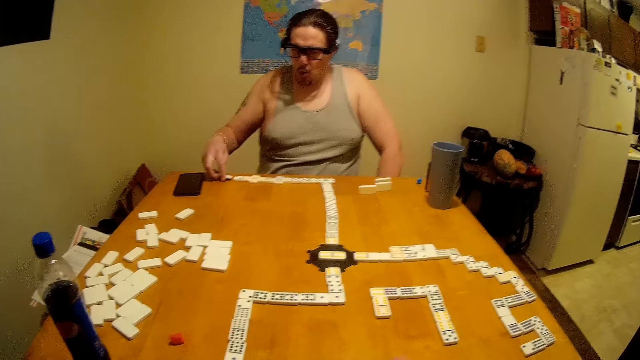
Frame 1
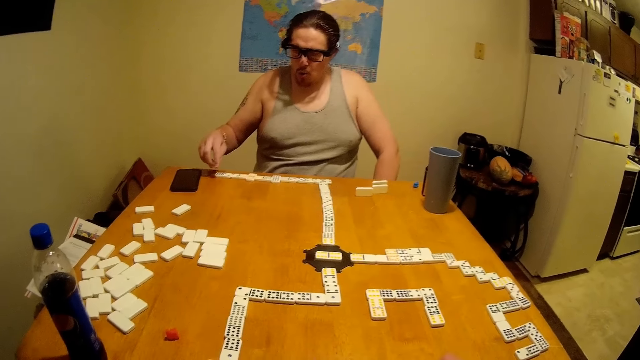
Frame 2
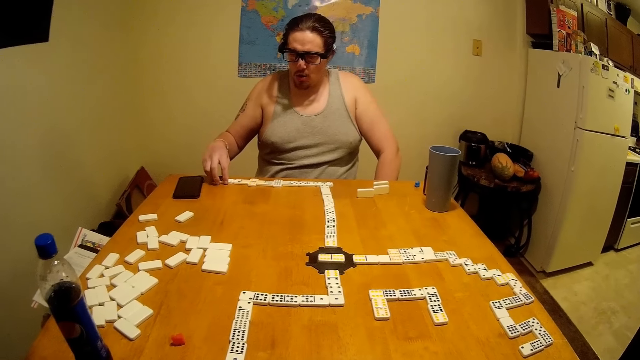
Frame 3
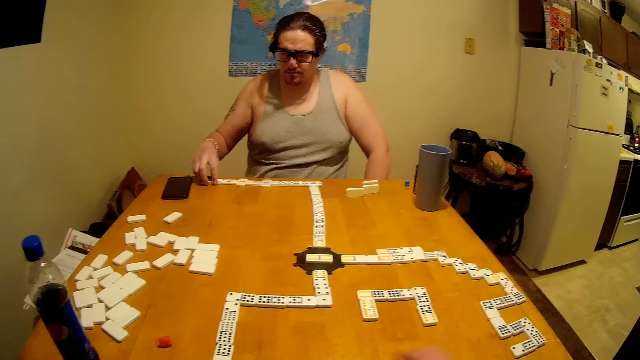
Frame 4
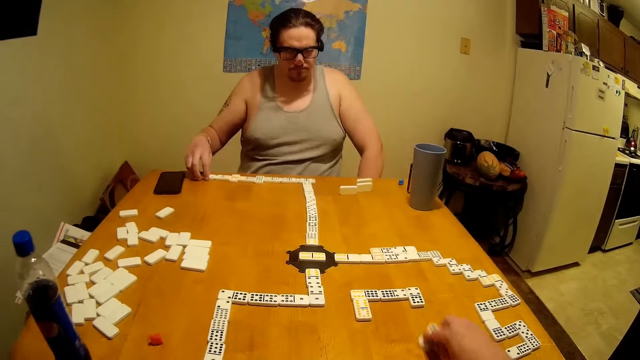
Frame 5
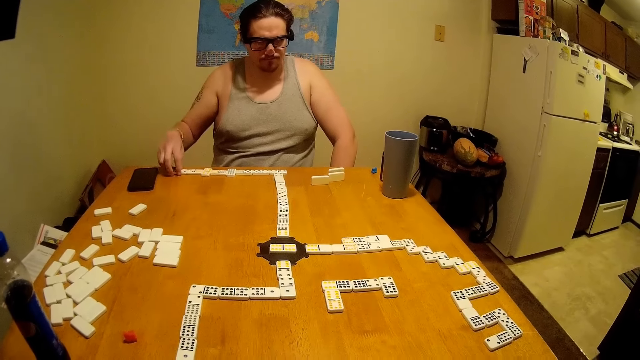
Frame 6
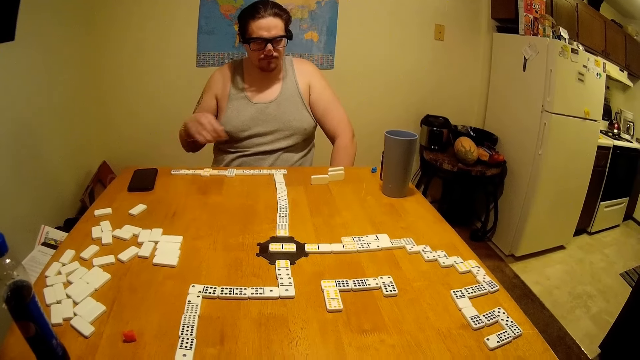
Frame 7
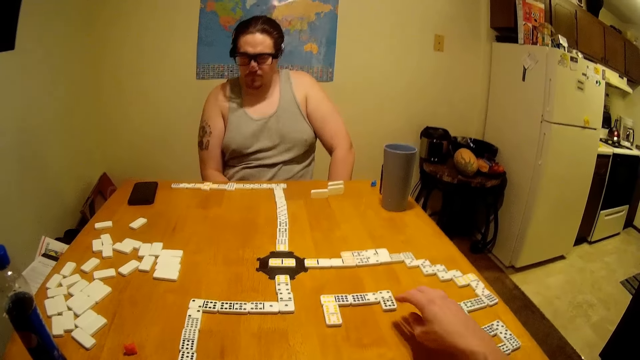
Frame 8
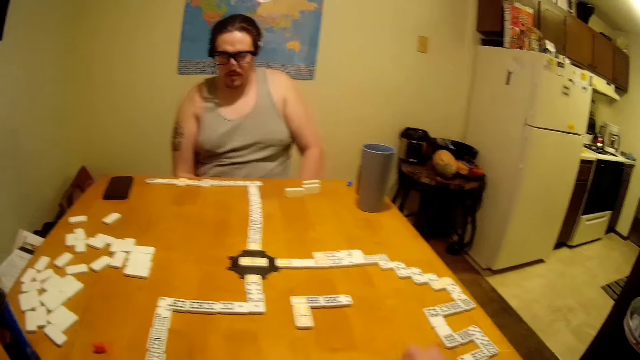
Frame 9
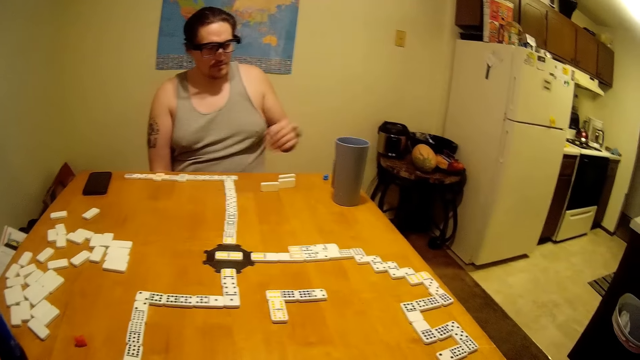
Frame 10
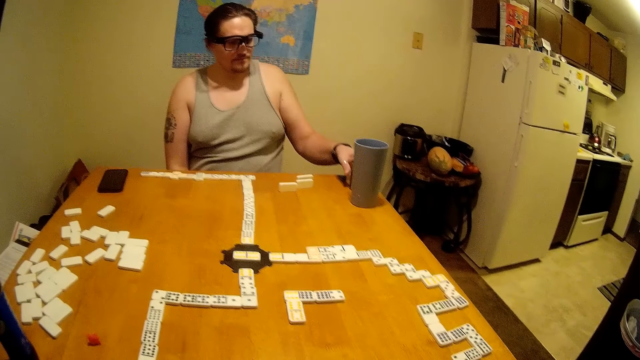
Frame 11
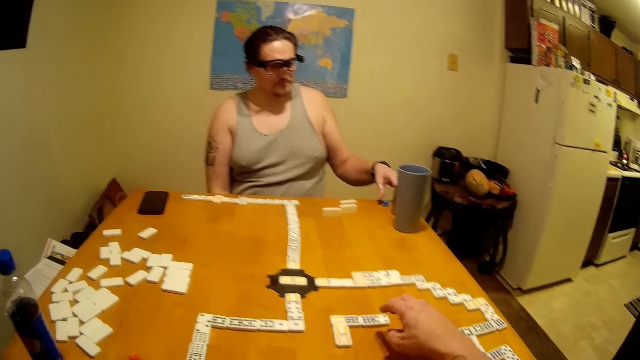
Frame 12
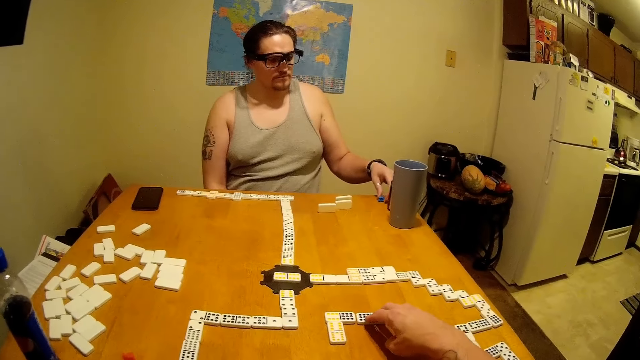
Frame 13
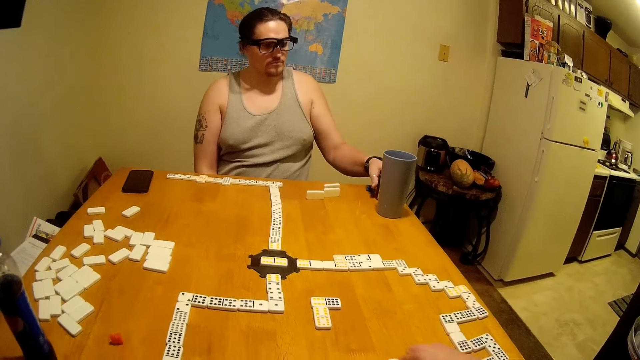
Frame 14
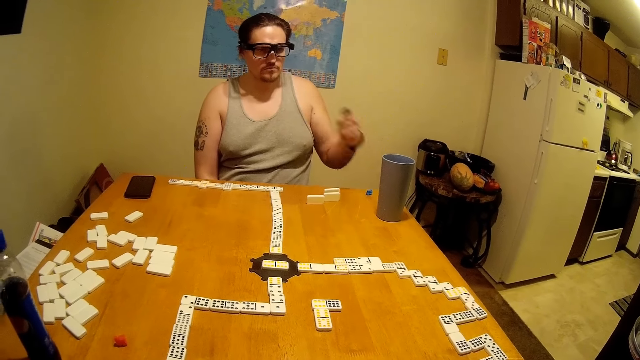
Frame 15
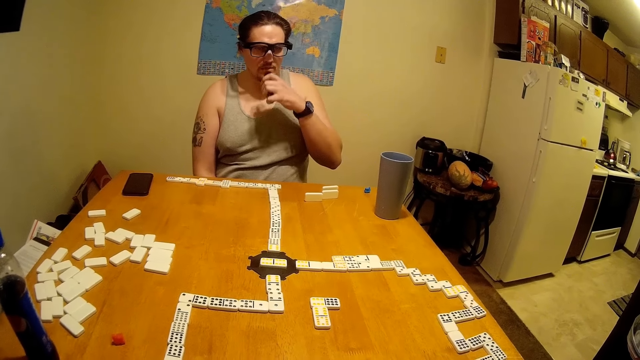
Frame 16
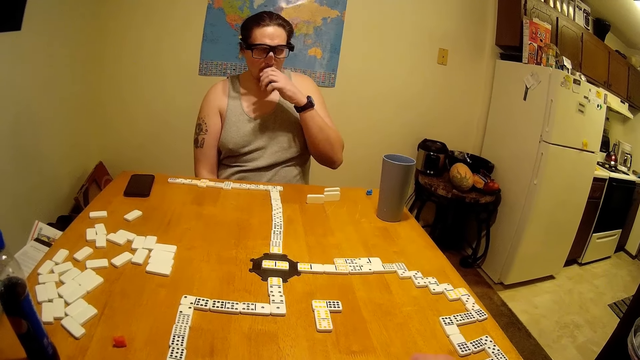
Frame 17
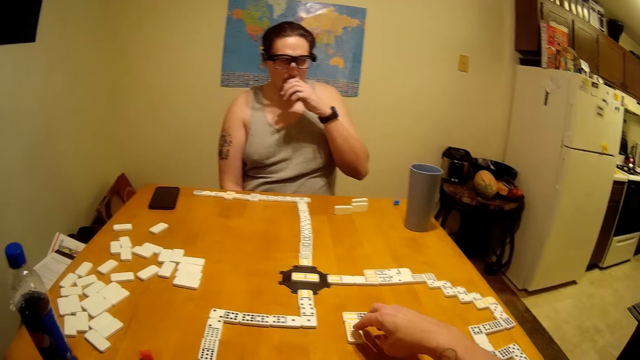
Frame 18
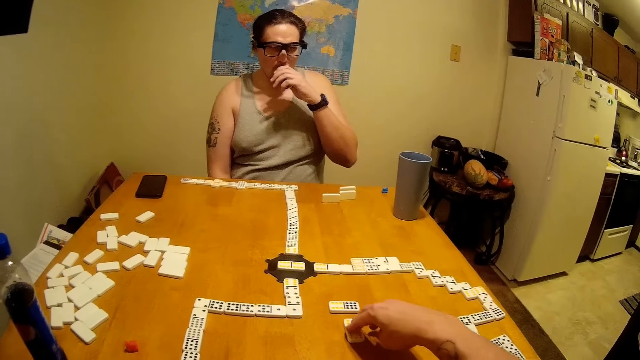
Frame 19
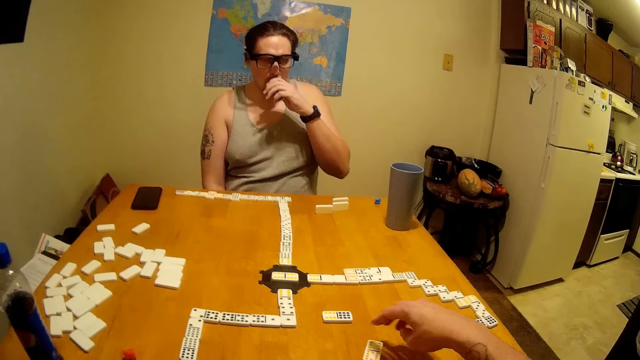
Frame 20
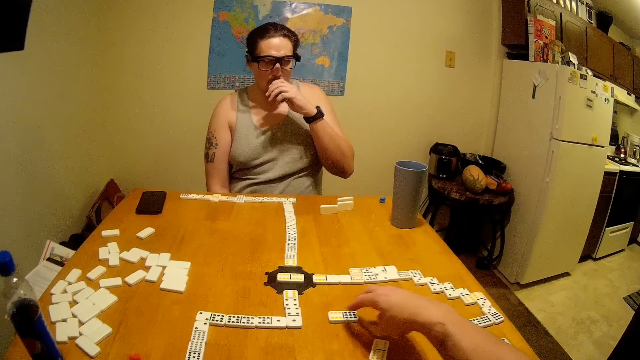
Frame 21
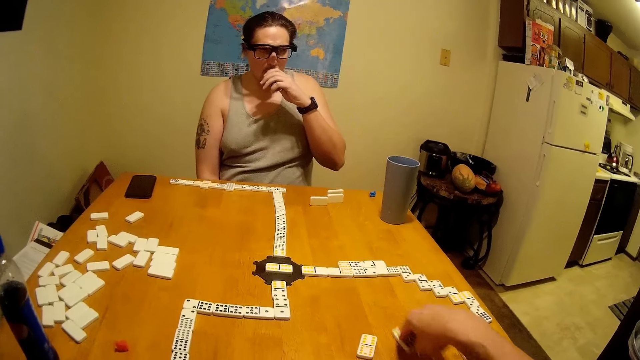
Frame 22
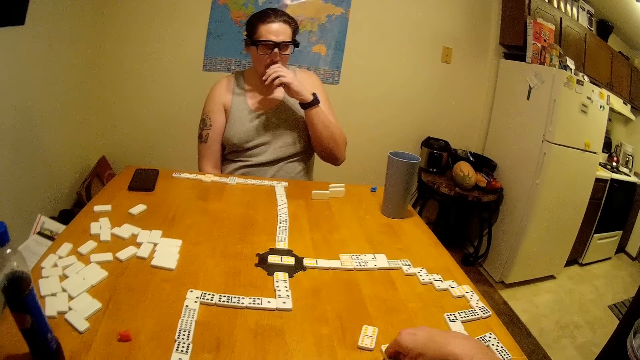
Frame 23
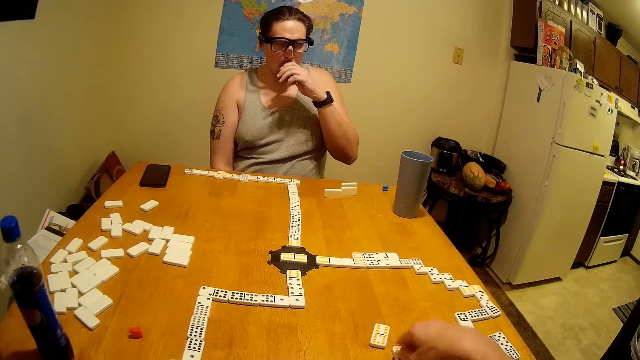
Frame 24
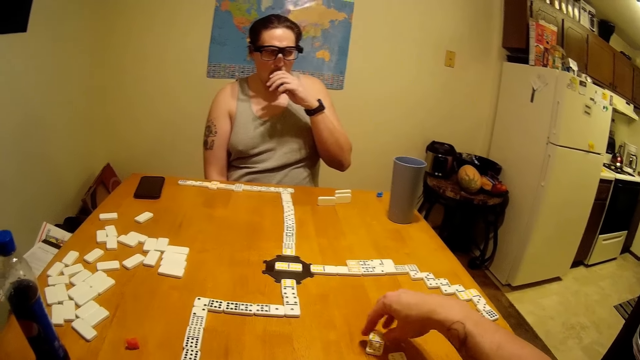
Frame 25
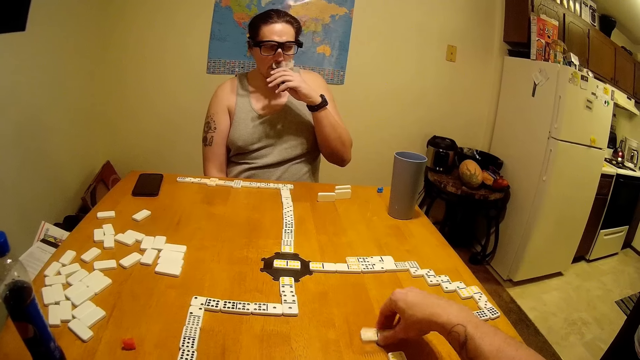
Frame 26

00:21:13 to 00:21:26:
A person plays. The camera wearer plays the dominoes and talks. They pick the dominoes. The person smokes and sniffs.

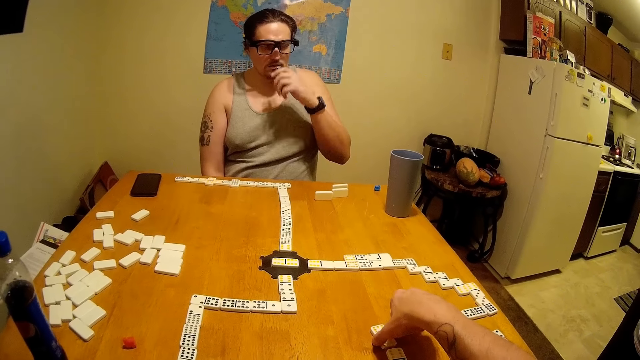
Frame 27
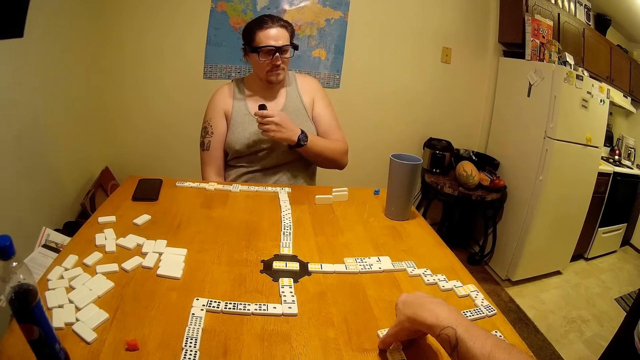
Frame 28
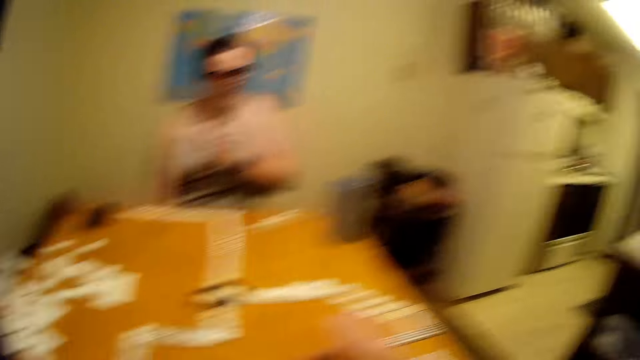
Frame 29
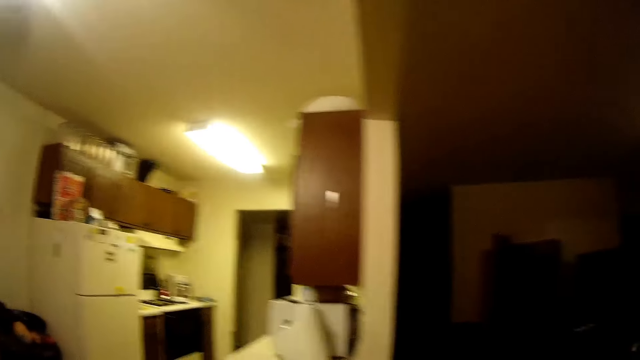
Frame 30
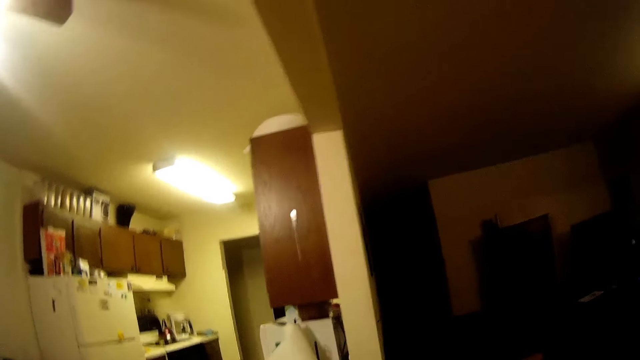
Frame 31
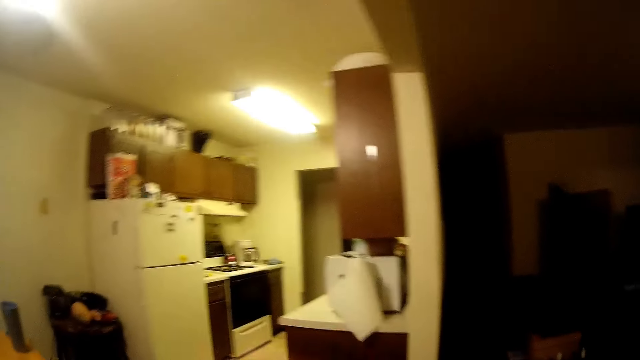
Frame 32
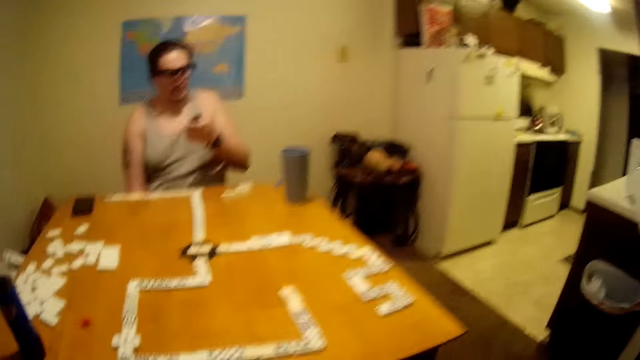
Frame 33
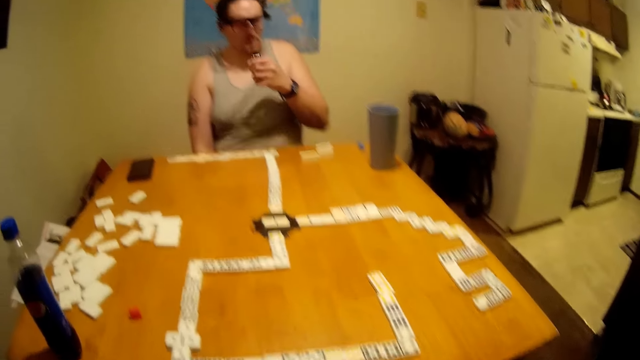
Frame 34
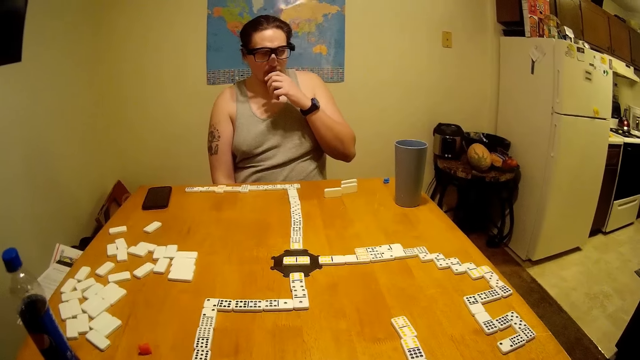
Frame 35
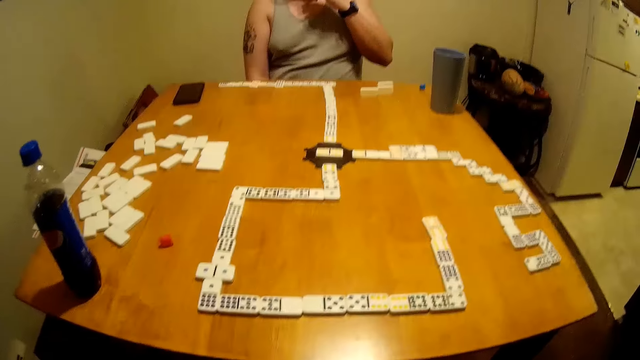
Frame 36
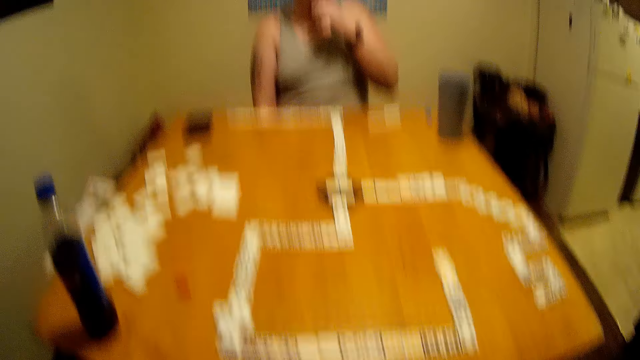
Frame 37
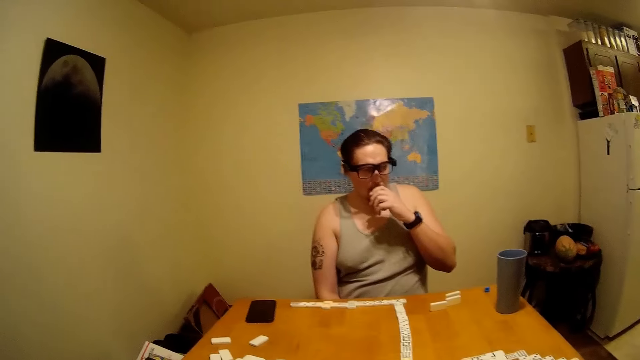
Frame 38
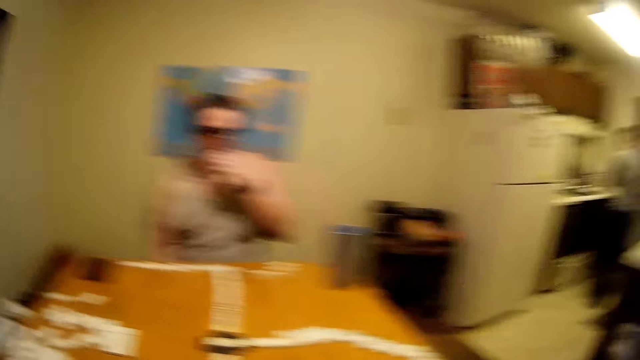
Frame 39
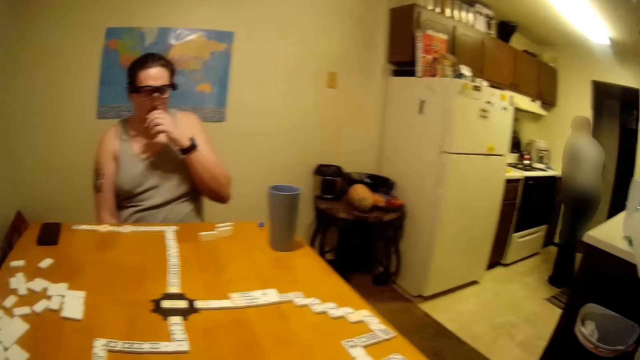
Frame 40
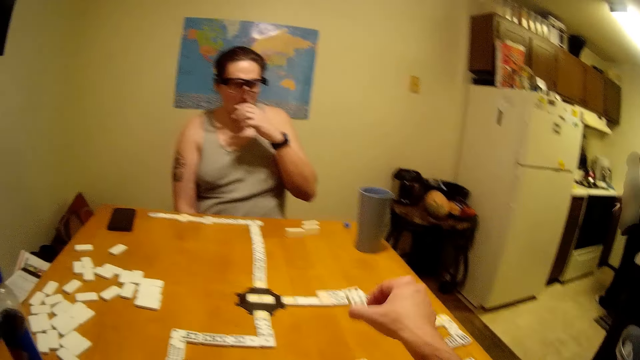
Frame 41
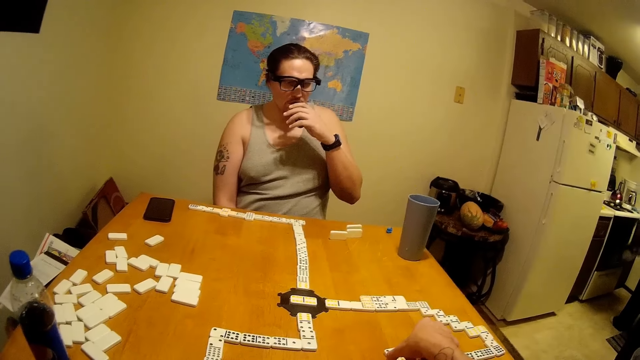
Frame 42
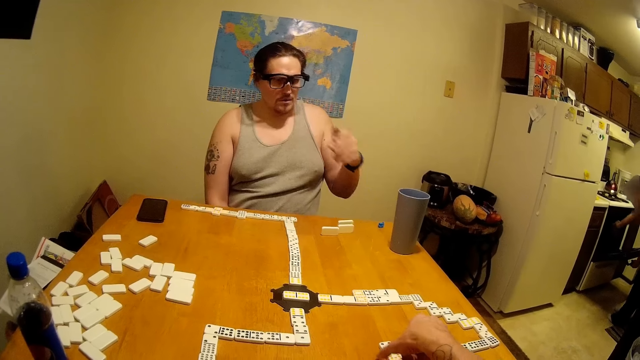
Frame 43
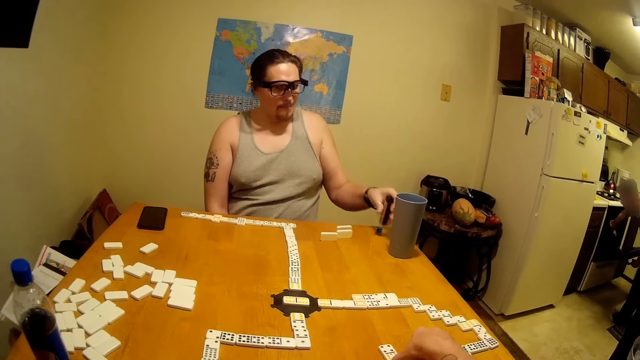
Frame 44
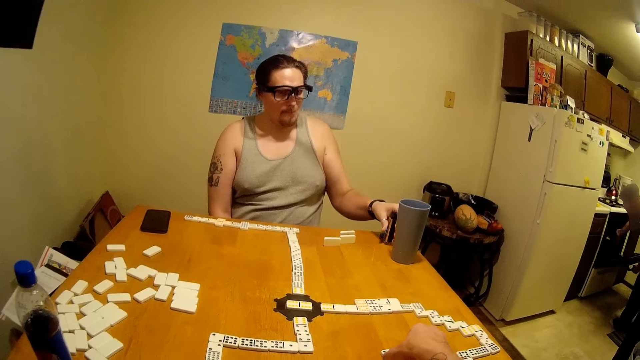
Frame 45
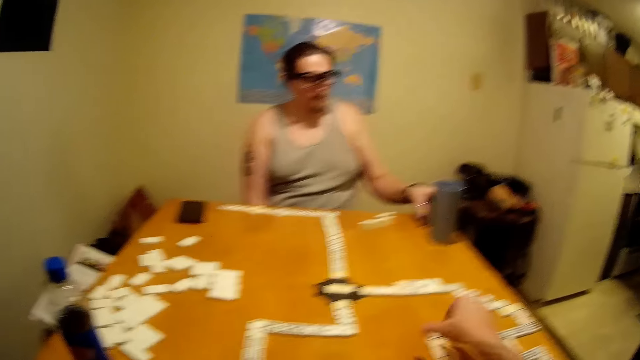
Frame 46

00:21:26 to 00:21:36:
The camera wearer talks and looks up. A person smokes.
